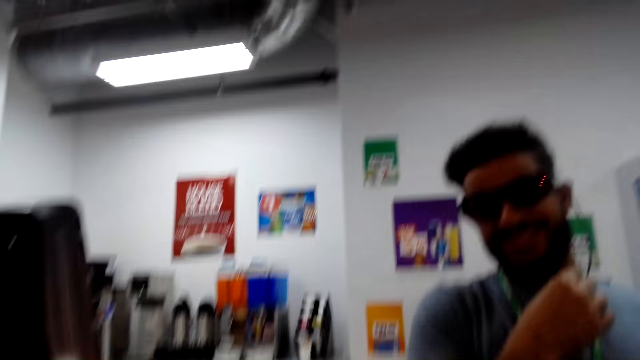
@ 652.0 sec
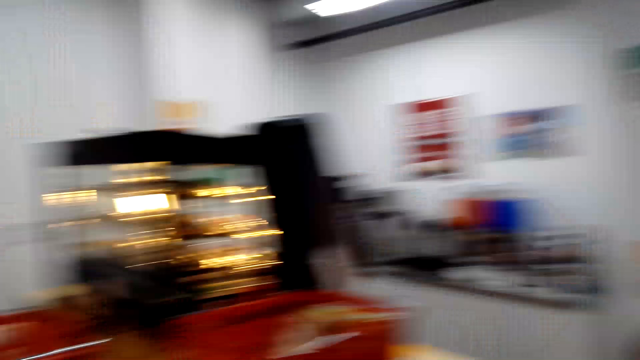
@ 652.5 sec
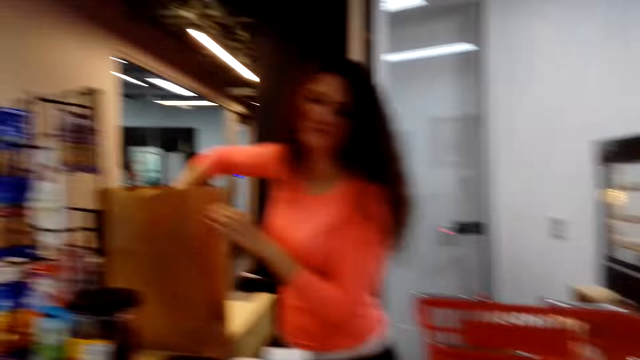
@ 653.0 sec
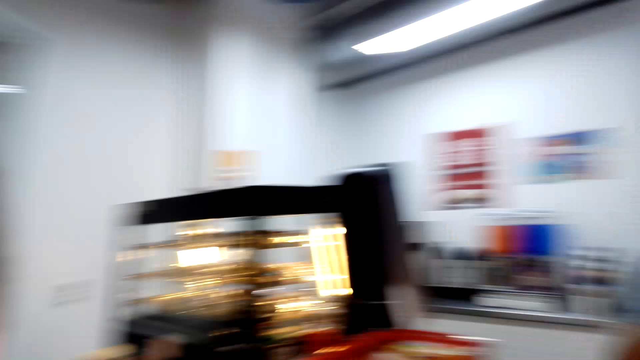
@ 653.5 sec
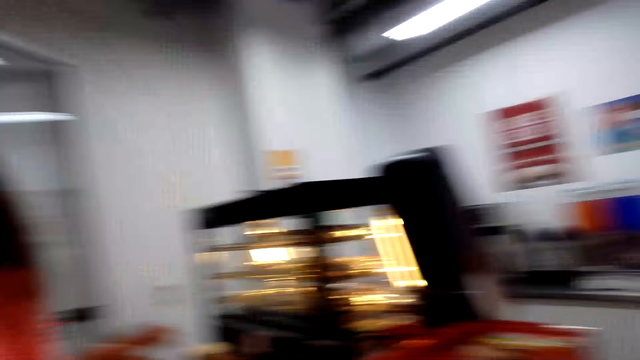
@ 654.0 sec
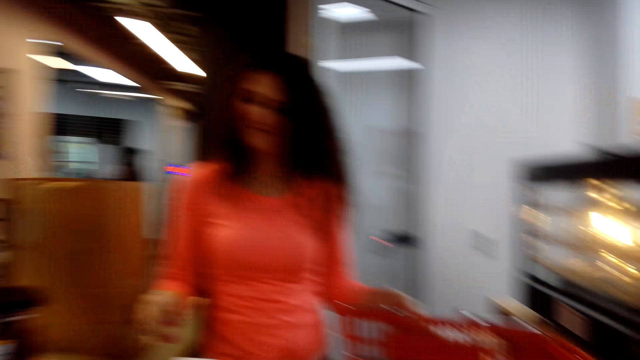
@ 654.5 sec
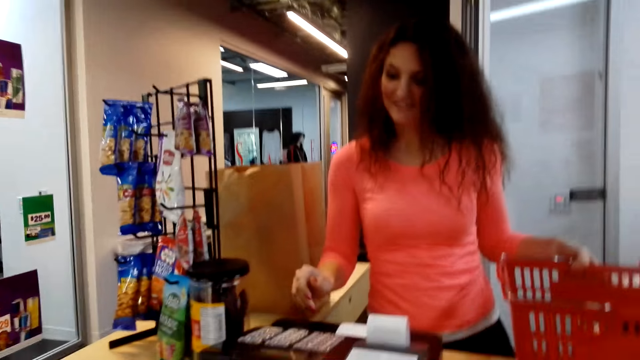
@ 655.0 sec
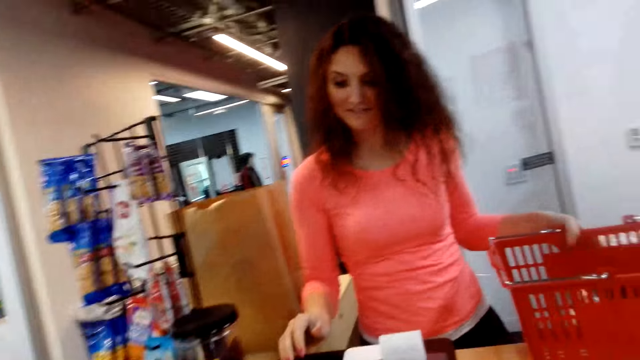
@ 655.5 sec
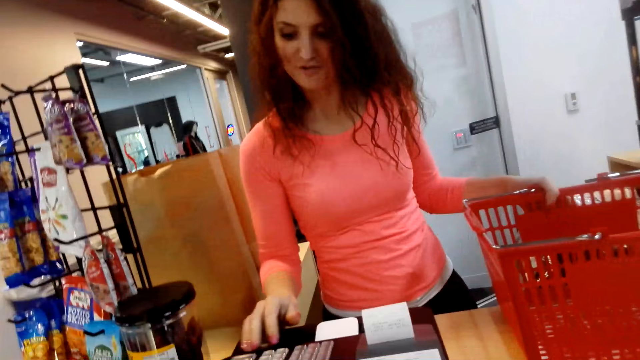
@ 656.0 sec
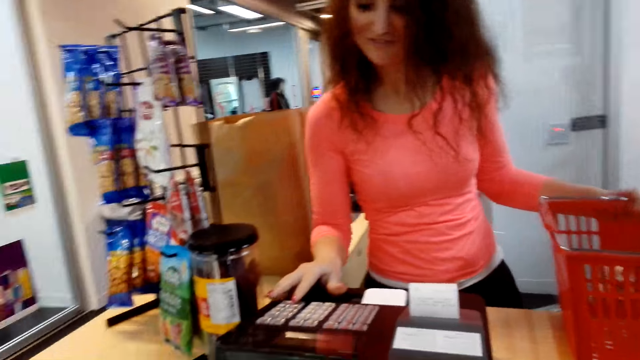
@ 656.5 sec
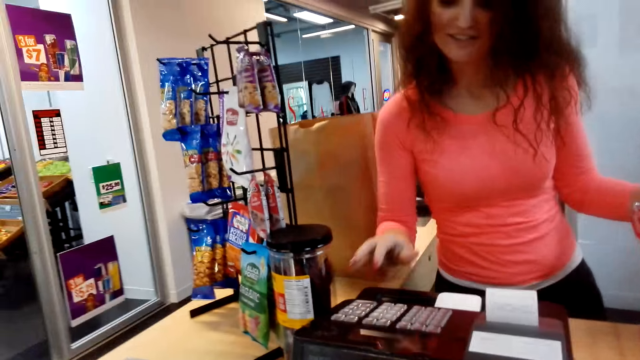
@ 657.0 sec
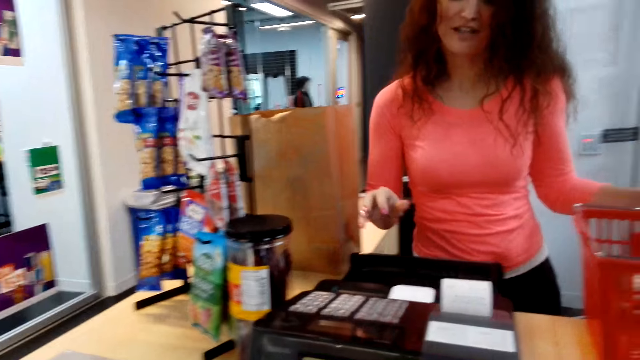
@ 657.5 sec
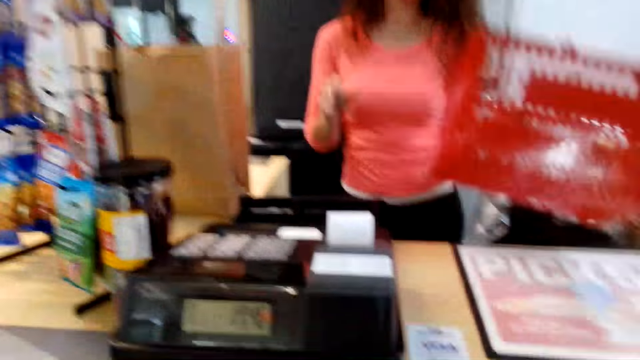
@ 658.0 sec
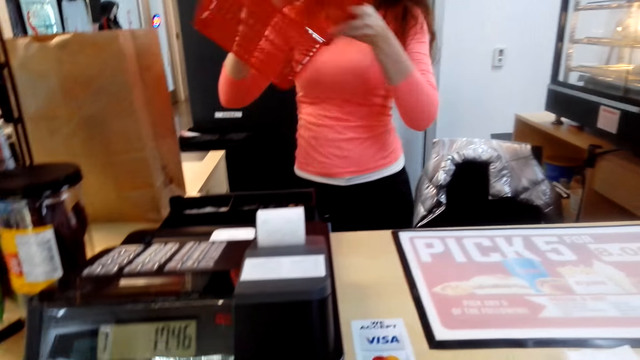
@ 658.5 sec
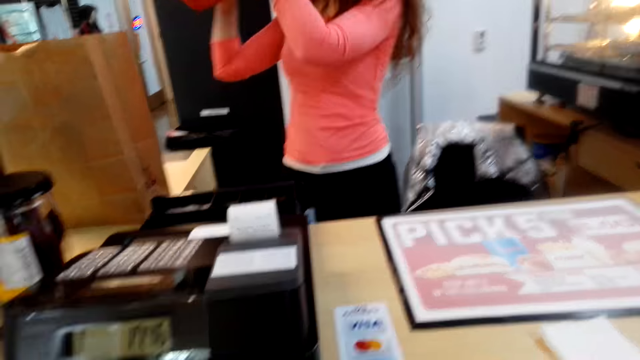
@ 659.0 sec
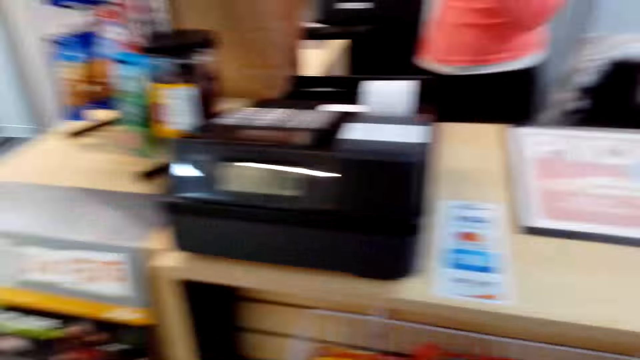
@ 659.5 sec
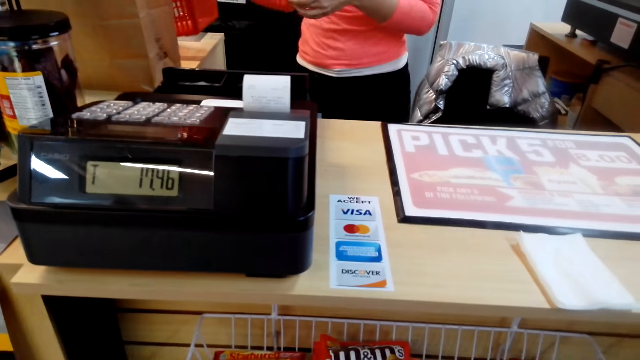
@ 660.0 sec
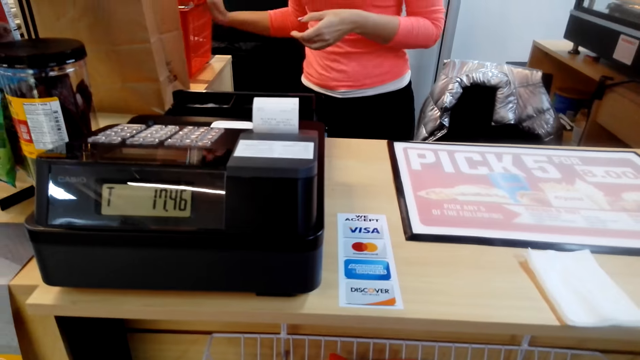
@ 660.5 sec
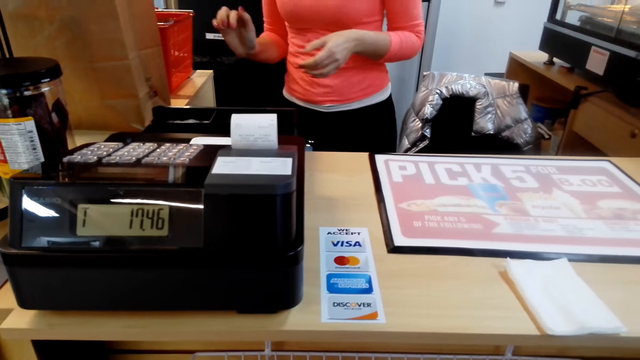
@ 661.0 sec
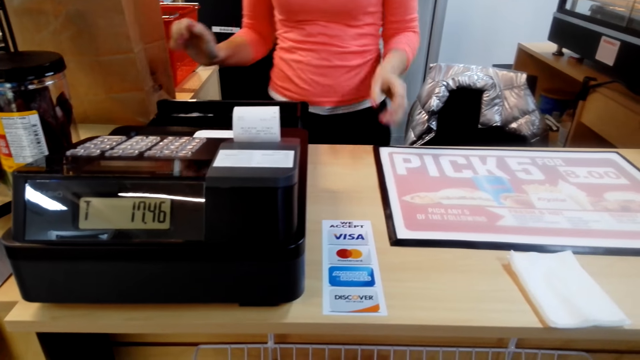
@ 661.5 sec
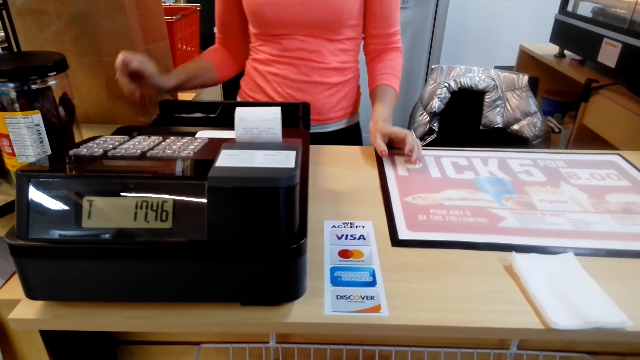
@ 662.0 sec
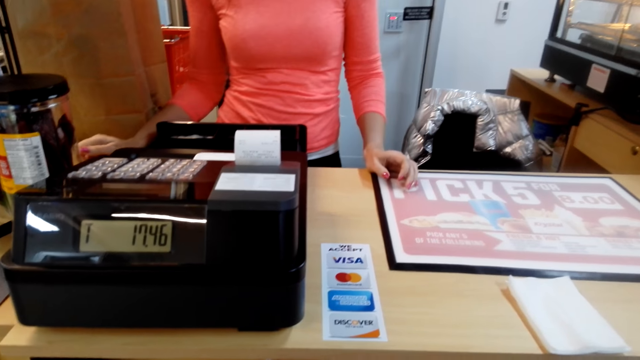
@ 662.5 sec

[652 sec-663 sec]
The camera wearer converses with a person. They look around the shop. A woman converses with the camera wearer. The woman totals items, picks a carrier from the counter, and places an item on the counter.

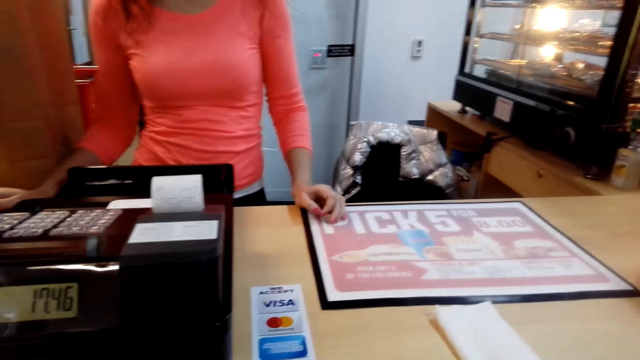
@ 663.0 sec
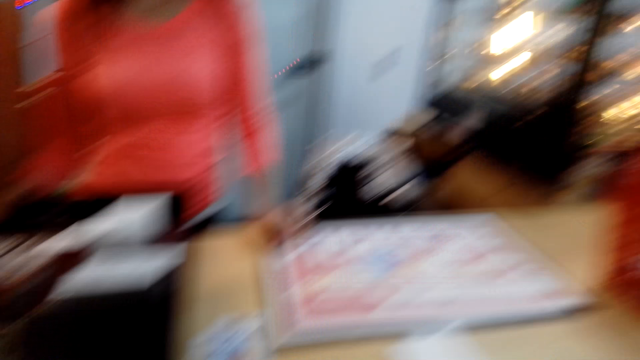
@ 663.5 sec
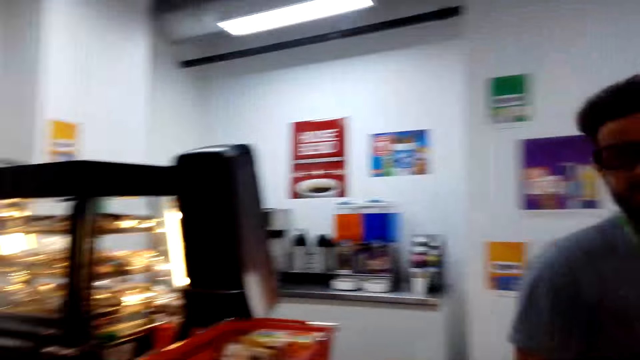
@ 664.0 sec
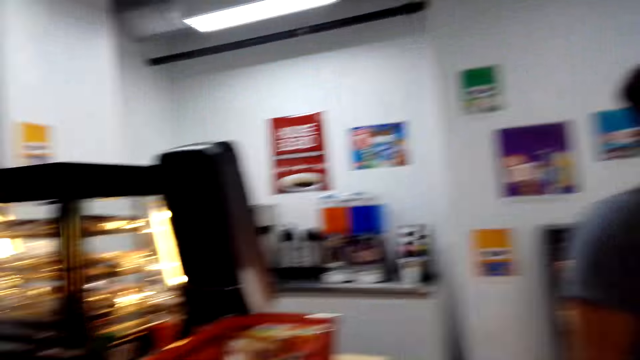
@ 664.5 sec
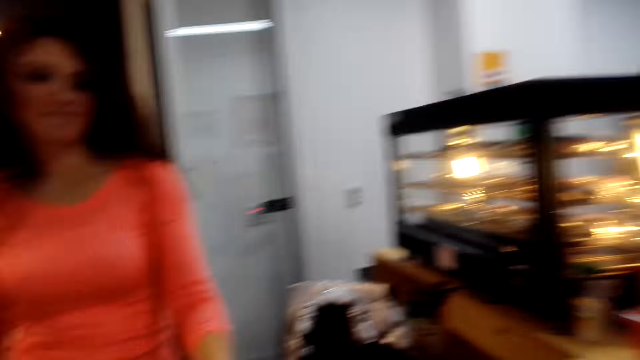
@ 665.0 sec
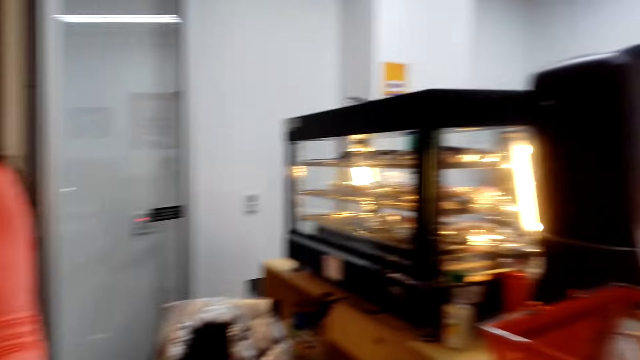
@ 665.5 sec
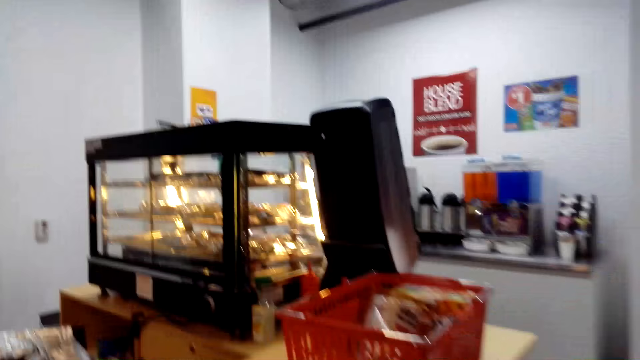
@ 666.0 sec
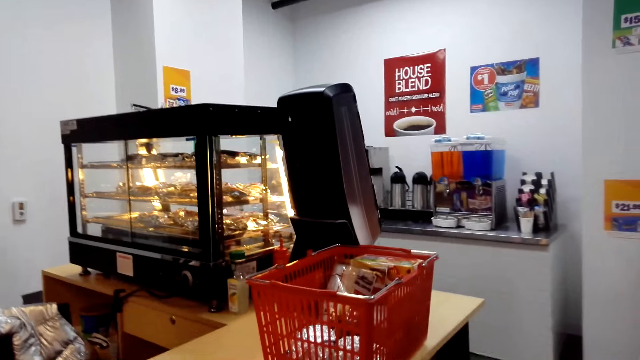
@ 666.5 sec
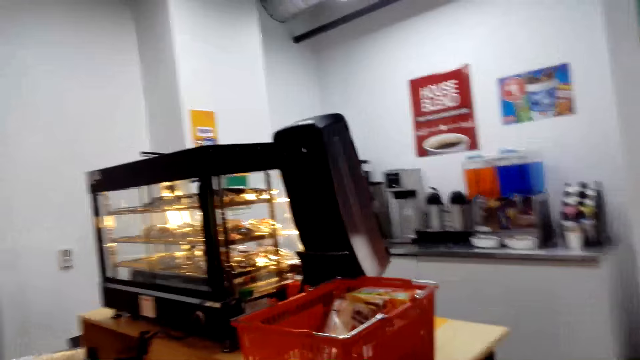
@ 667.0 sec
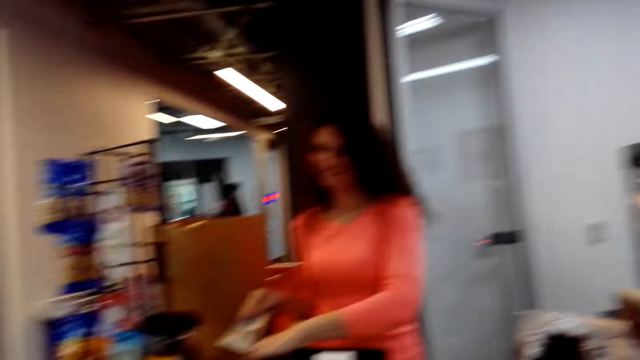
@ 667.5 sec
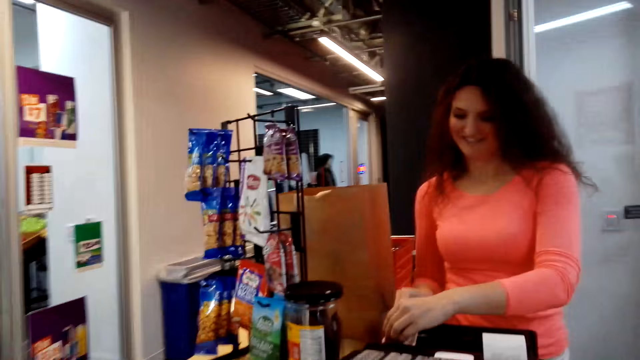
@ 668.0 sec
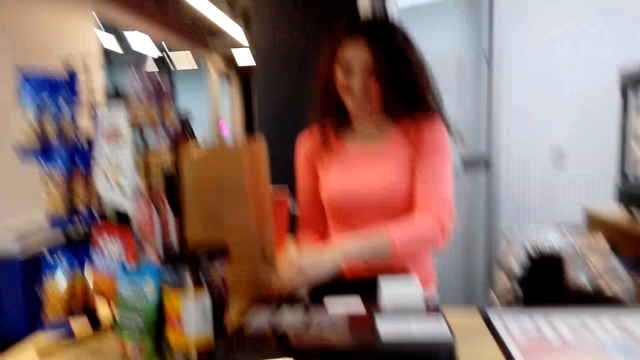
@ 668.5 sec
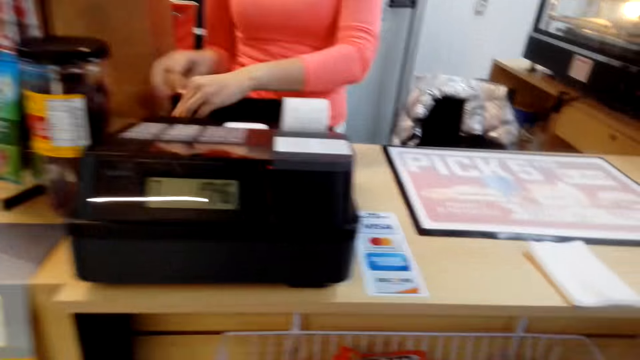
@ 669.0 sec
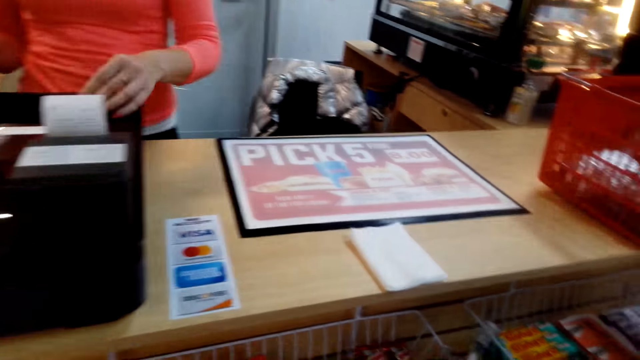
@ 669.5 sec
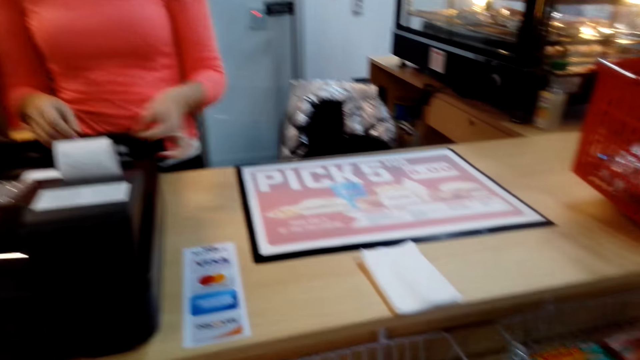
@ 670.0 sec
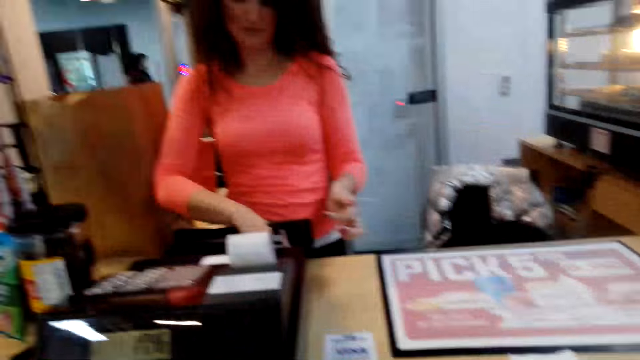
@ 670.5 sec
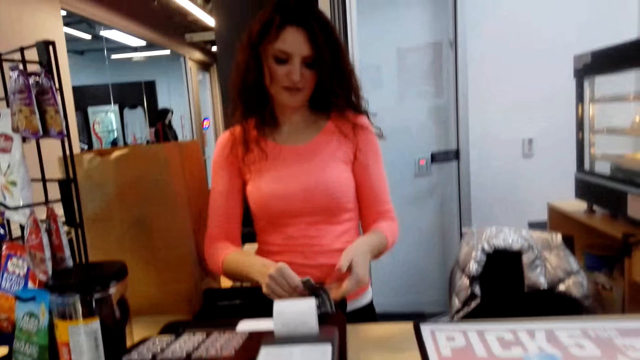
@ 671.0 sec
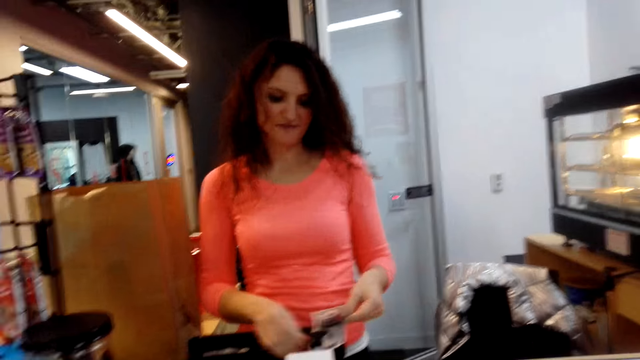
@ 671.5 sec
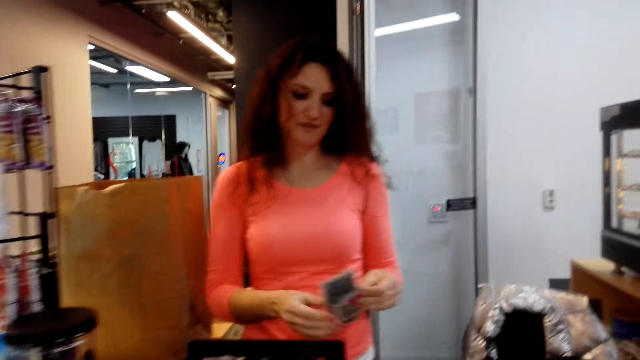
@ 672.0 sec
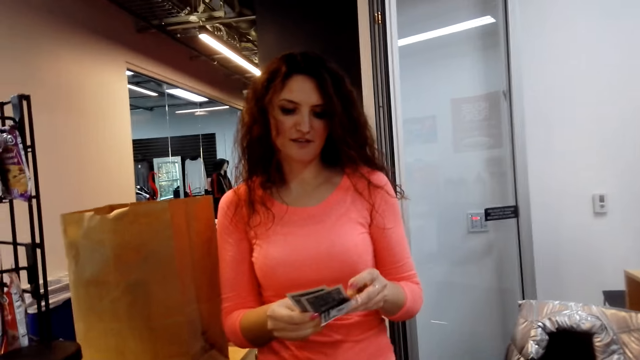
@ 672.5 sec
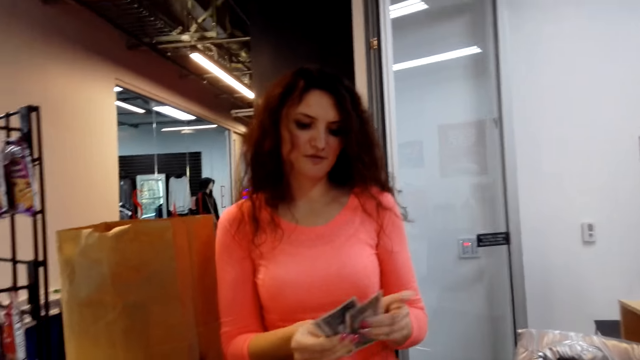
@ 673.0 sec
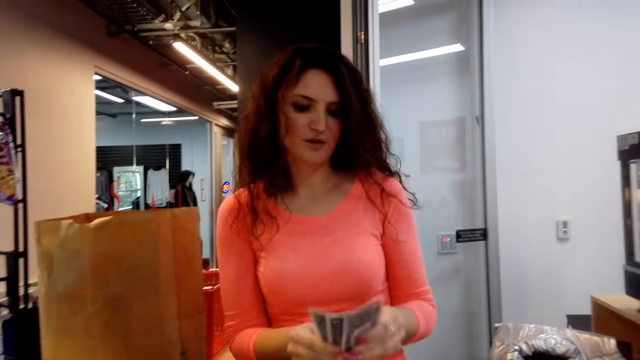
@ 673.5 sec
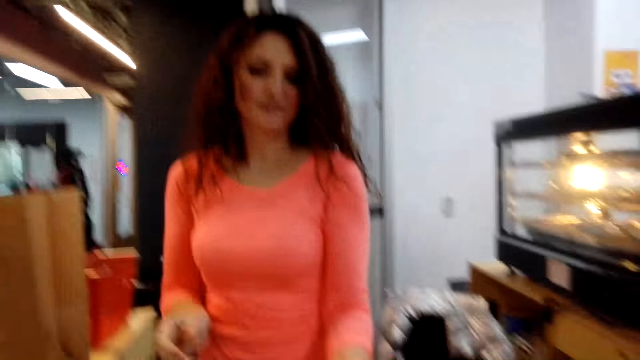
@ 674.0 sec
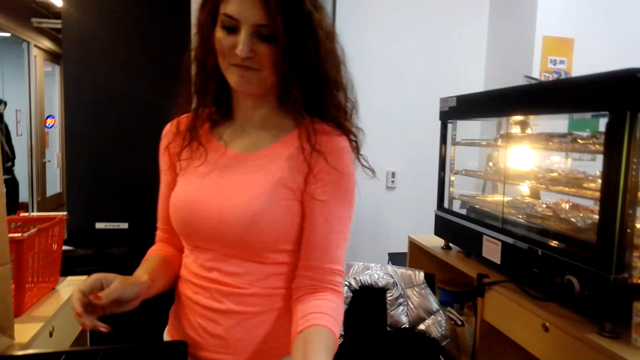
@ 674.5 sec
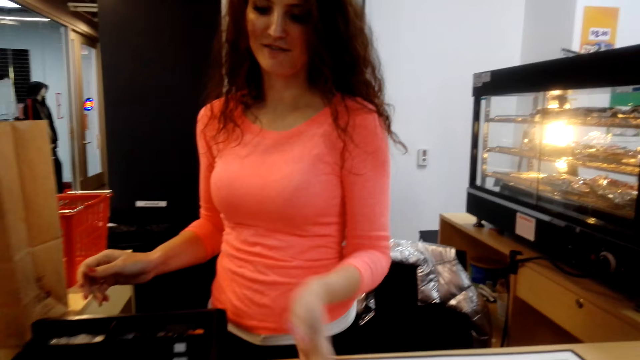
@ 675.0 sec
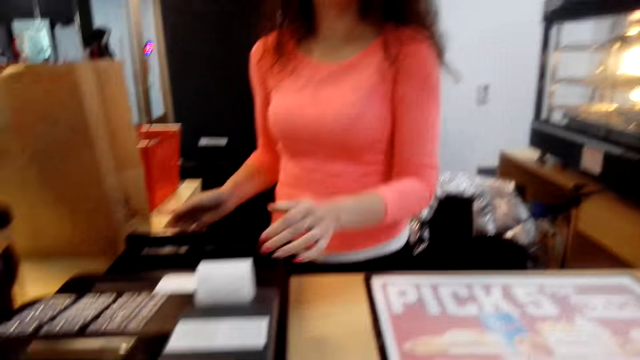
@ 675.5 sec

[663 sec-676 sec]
The camera wearer looks around the counter and turns around the shop. They converse with a person and turn around the shop. A woman gives the camera wearer her change. The woman counts money.
